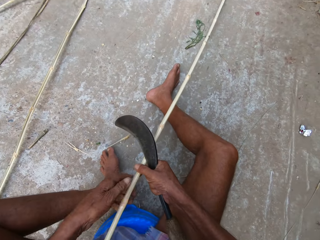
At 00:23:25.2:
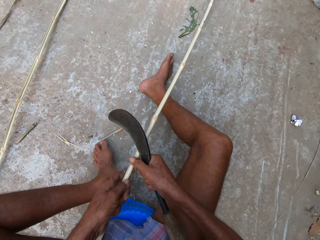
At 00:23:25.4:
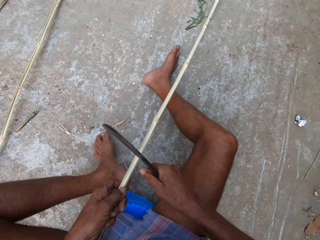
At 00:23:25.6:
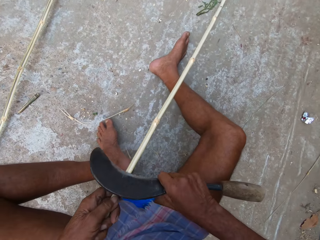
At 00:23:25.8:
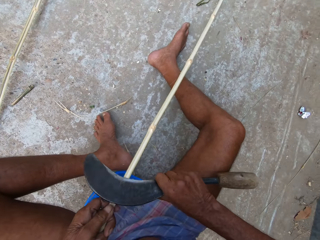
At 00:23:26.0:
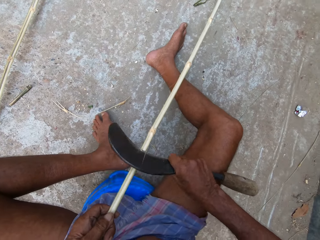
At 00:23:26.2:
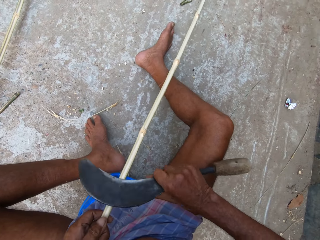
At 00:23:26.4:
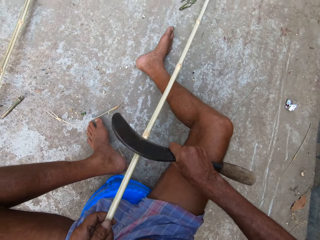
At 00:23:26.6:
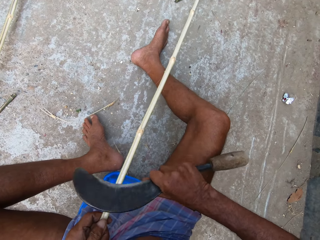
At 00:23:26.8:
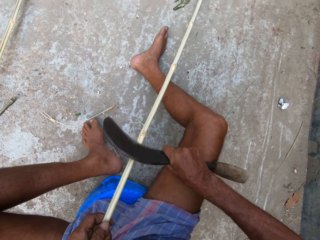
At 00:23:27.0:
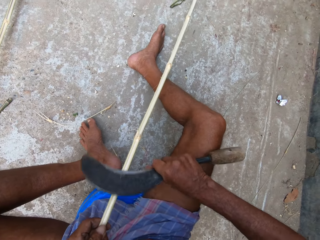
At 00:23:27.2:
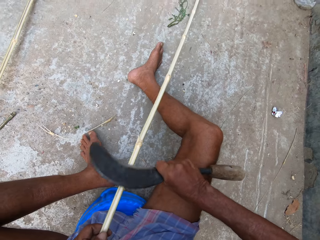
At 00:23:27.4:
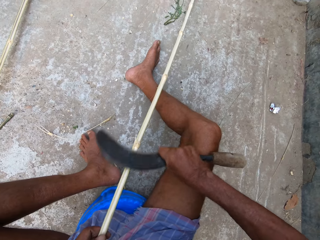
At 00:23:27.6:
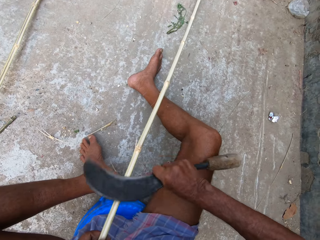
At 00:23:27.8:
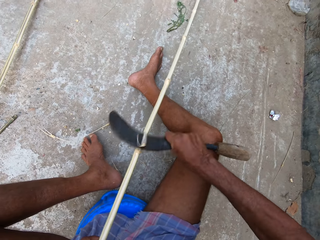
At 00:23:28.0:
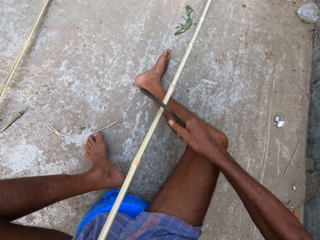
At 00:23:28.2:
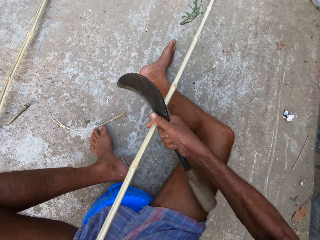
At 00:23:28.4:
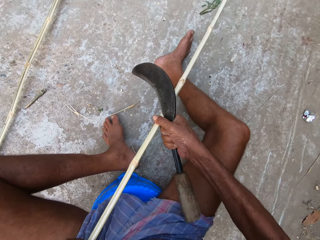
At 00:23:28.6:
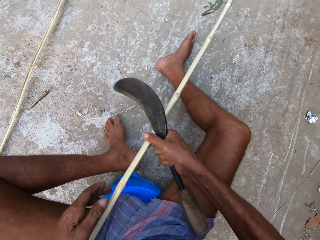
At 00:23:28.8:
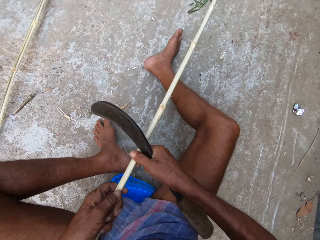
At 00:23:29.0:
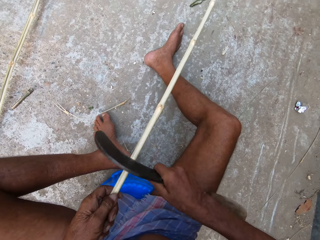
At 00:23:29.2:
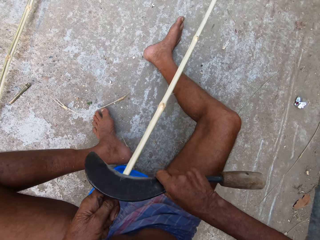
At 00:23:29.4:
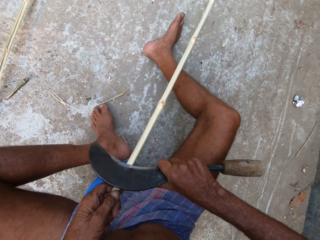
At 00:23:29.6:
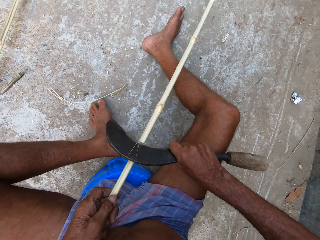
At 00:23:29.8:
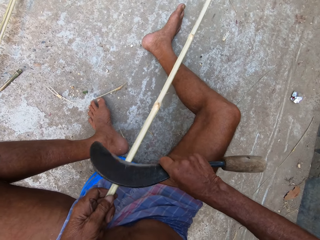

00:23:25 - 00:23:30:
The camera wearer tosses the bamboo scrap in his left hand on the ground. He pulls the bamboo strip from the ground with his left hand. He shaves the bamboo strip in his left hand with the sickle in his right hand. He pulls the bamboo strip from the ground with his right hand. He moves his left hand on the bamboo strip. He adjusts a piece of wood on the floor. He shaves the bamboo strip in his left hand with the sickle in his right hand.

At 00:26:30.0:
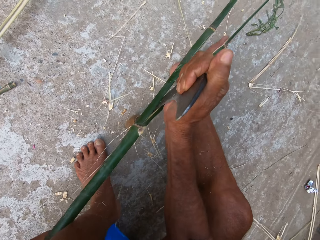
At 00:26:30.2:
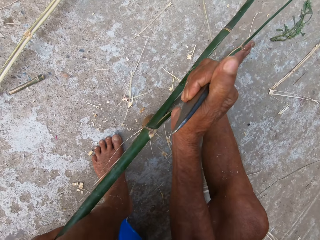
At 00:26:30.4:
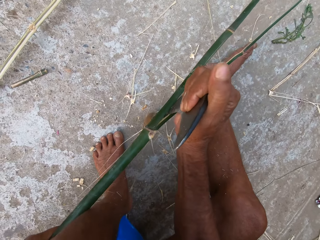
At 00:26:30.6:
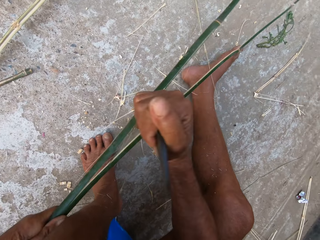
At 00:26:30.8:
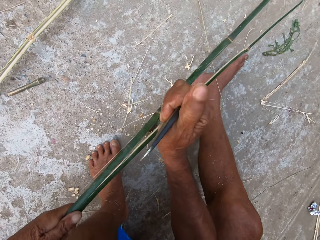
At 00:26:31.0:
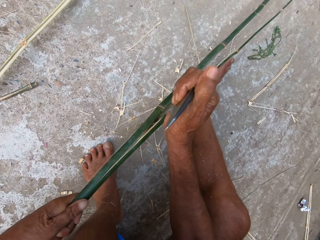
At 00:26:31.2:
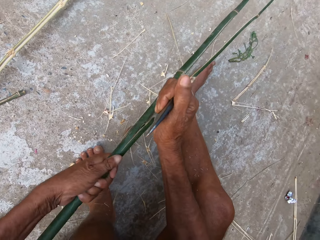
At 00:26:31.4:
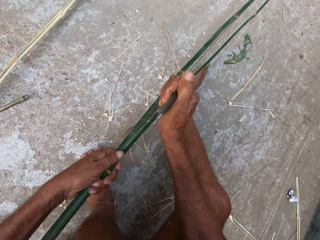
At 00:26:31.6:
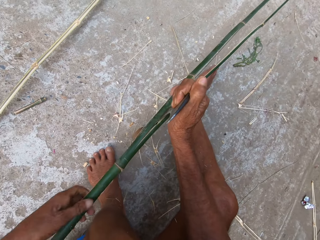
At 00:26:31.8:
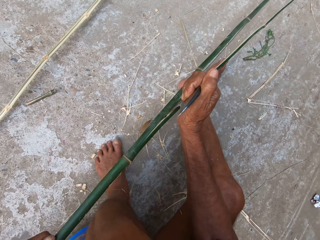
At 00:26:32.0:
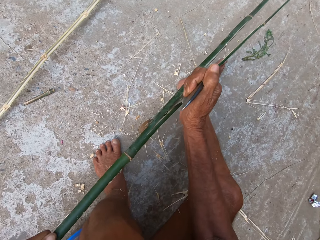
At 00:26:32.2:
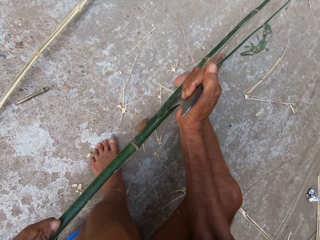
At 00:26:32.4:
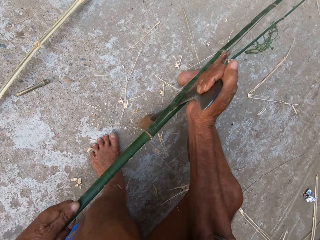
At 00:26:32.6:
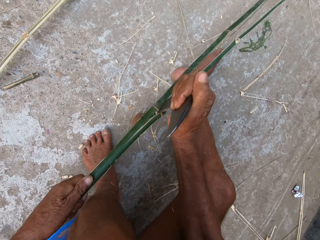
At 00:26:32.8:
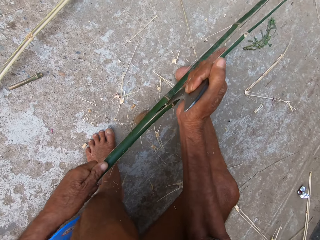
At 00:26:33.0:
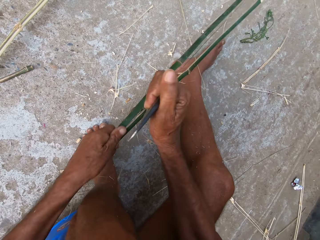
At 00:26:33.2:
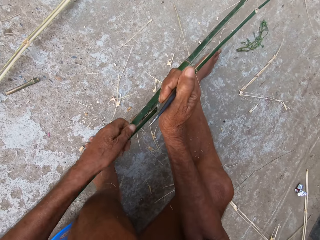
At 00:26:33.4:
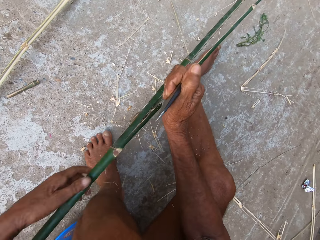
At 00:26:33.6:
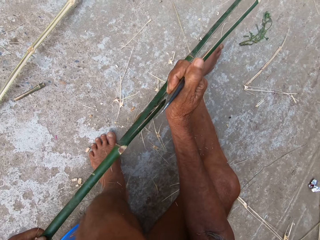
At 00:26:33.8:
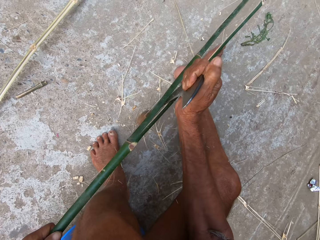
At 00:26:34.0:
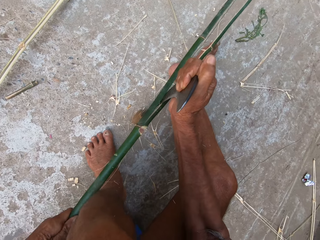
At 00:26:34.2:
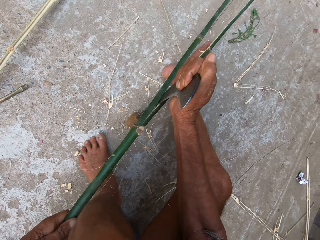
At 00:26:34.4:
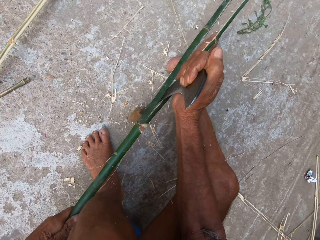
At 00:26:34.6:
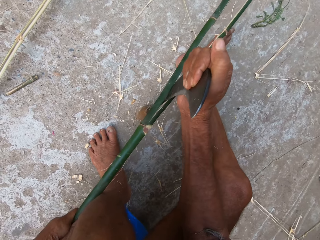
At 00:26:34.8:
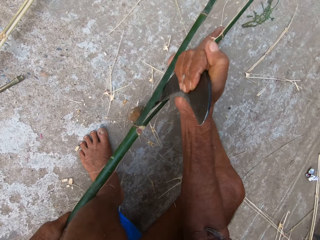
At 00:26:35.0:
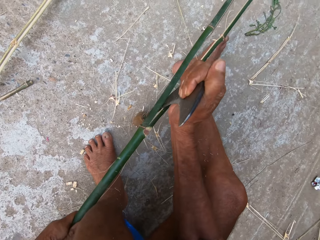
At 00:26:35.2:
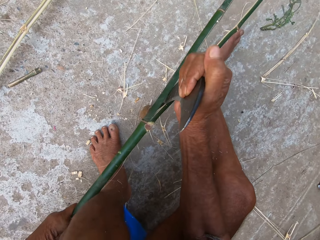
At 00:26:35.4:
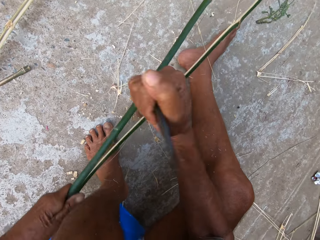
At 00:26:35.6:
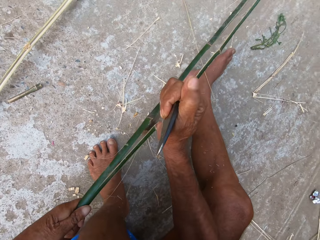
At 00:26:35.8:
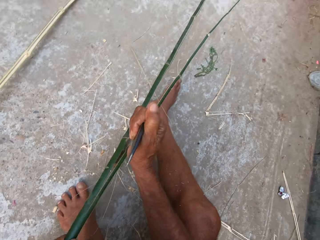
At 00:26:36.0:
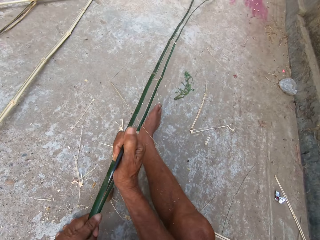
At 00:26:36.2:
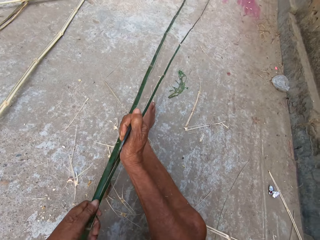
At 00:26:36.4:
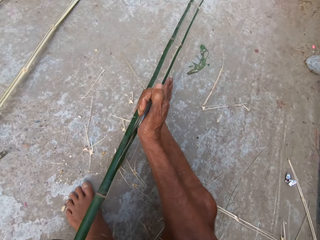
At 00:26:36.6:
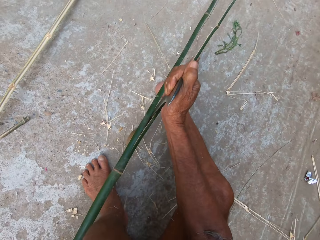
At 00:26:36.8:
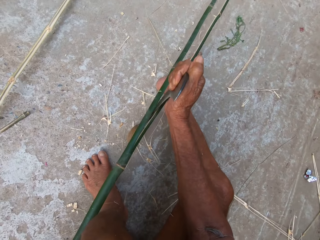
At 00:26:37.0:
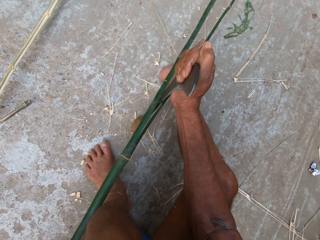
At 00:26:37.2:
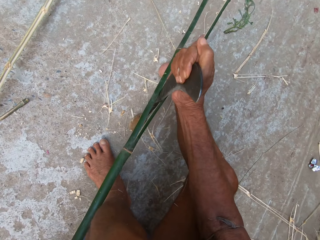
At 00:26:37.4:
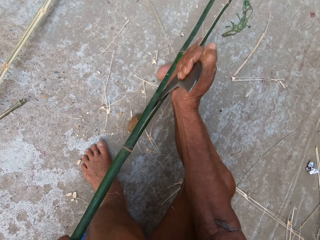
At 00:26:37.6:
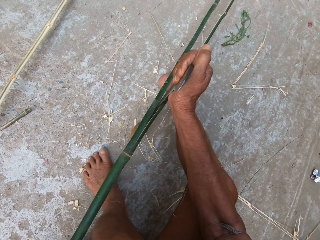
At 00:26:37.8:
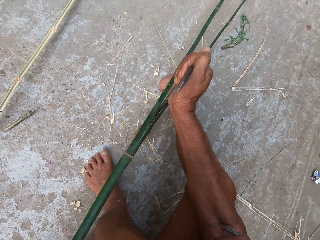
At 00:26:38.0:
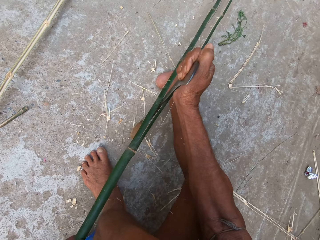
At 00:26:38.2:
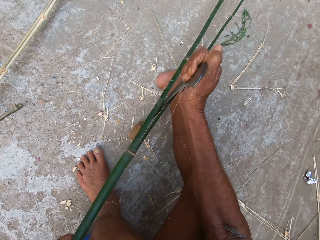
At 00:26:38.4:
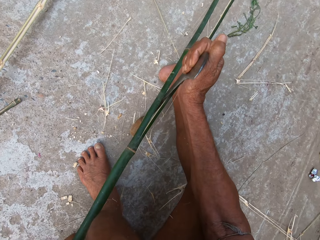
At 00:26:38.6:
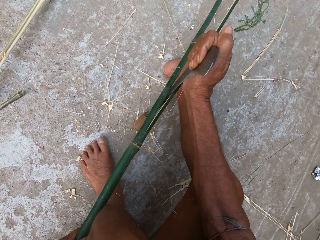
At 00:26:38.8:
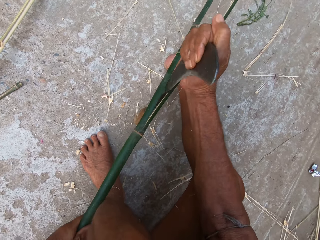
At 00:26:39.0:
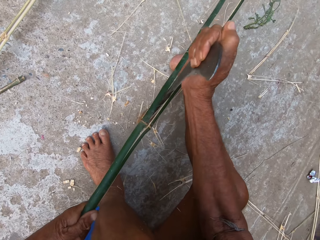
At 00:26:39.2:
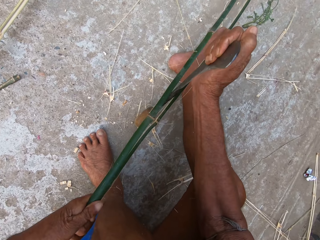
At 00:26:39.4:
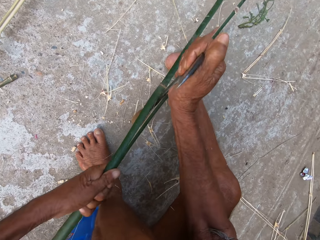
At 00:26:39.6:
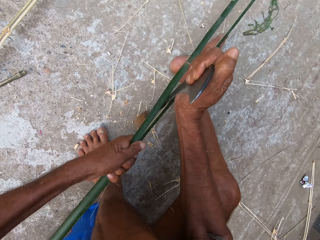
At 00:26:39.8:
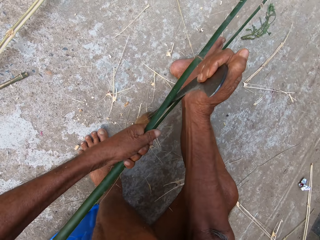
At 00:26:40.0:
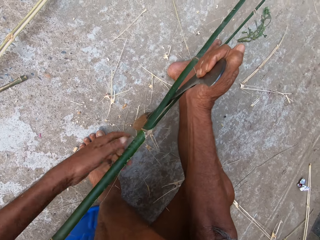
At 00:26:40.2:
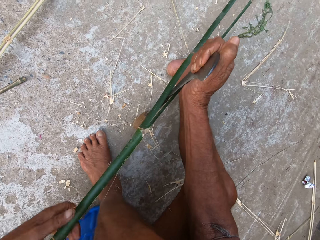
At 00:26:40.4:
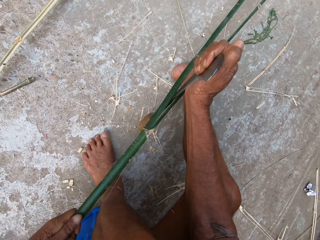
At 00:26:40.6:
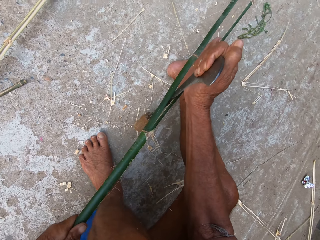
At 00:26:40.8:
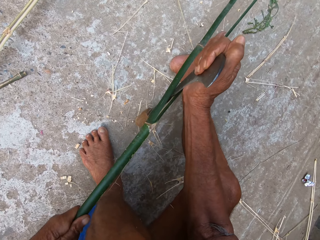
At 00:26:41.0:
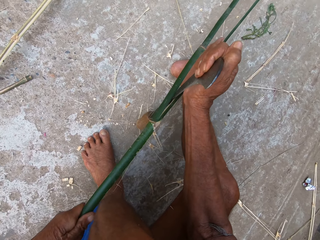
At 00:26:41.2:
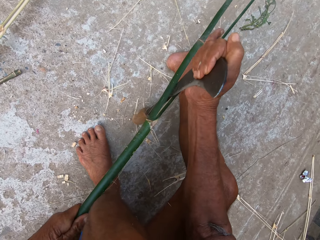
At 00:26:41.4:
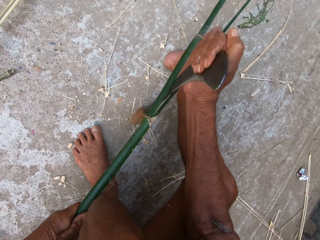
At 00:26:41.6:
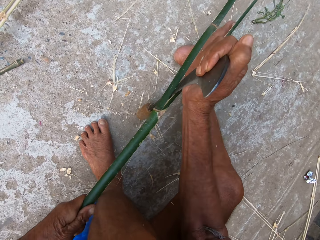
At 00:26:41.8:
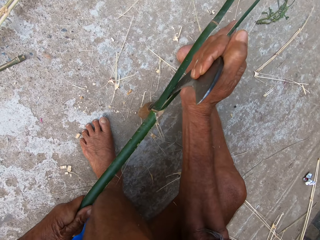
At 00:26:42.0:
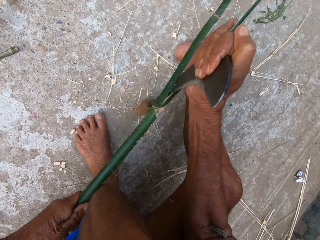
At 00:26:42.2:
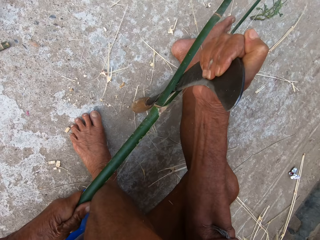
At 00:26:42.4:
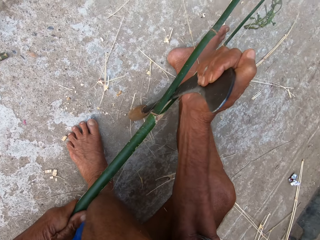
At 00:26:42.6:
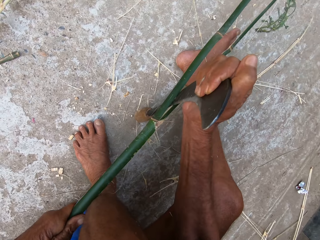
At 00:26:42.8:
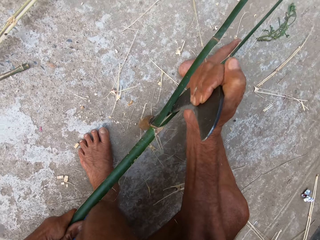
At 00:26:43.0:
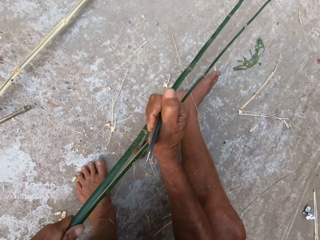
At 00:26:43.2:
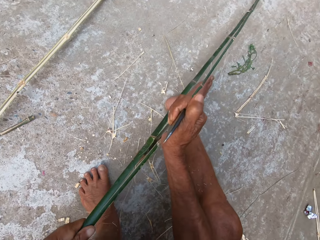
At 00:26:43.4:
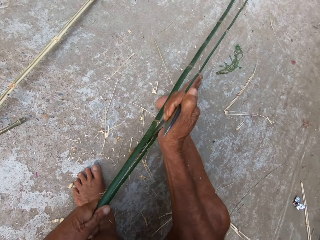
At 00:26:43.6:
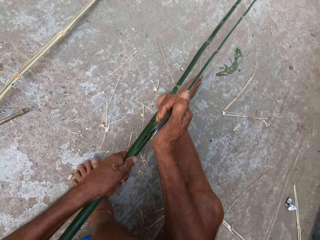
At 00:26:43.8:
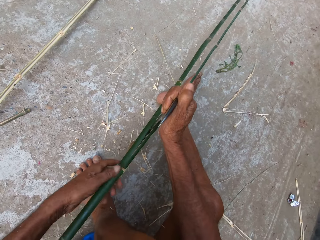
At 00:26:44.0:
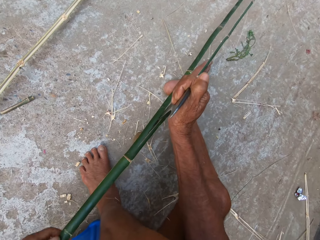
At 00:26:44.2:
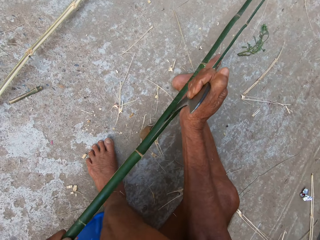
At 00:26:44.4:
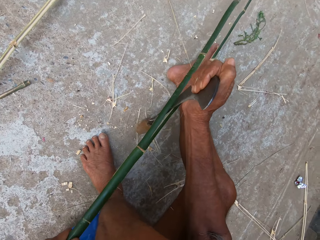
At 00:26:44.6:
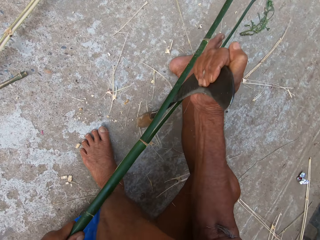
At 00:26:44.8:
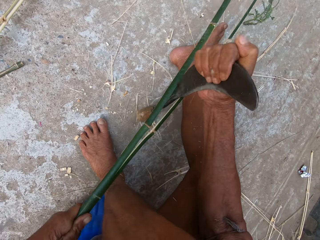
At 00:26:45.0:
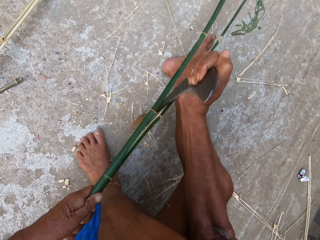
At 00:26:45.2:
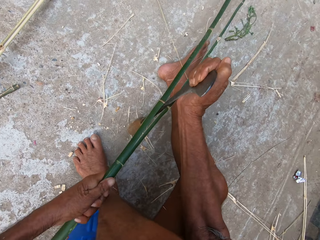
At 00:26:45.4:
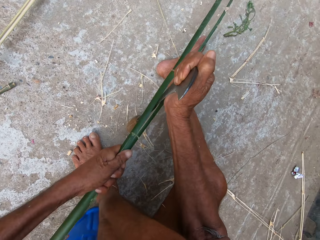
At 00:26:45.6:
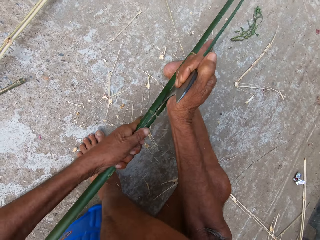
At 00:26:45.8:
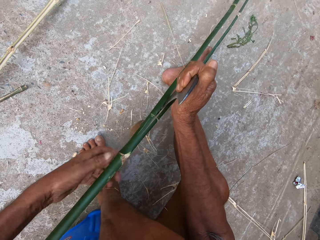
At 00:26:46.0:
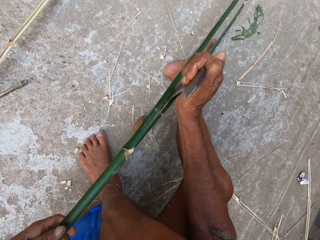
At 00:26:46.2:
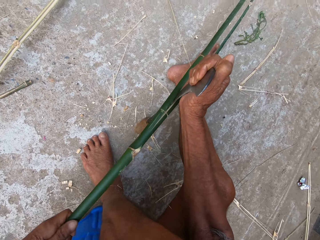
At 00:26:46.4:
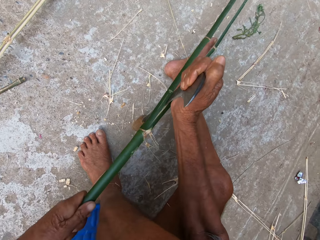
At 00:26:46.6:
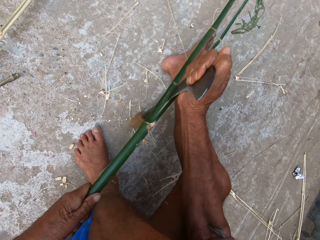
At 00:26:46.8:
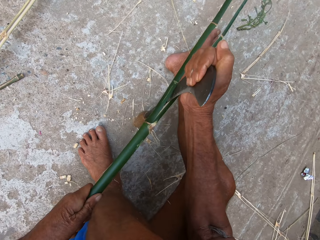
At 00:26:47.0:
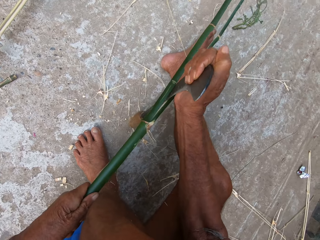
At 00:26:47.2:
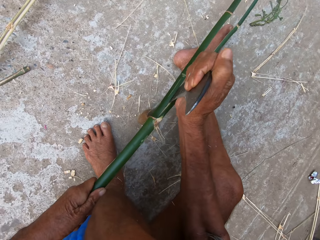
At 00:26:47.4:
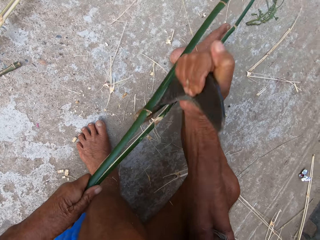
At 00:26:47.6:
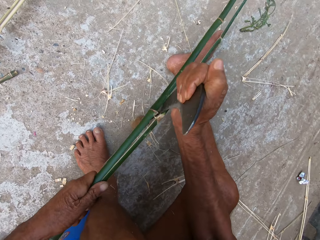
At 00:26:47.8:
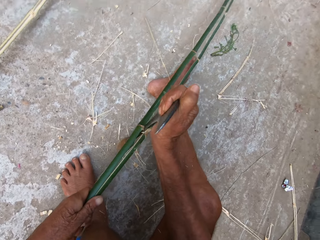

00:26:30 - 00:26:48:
The camera wearer cuts a piece of wood with a sickle. He pushes the bamboo strip in his left hand into the sickle on the ground with his right hand. He does it again. He adjusts the piece of wood on the sickle. He pushes the bamboo strip in his left hand into the sickle on the ground with his right hand. He cuts the piece of wood with the sickle. He pushes the bamboo strip in his left hand into the sickle on the ground with his right hand. He adjusts the piece of wood on the sickle. He cuts the piece of wood with the sickle. He pushes the bamboo strip in his left hand into the sickle on the ground with his right hand. He does it again.
